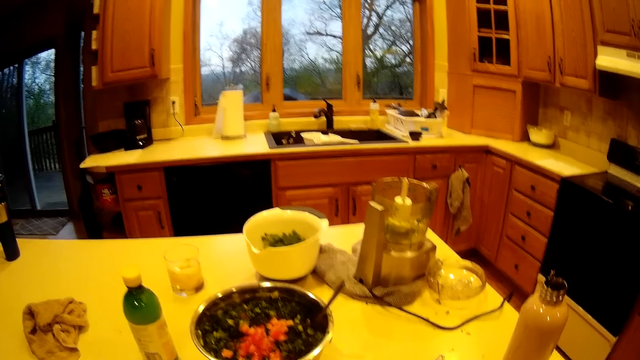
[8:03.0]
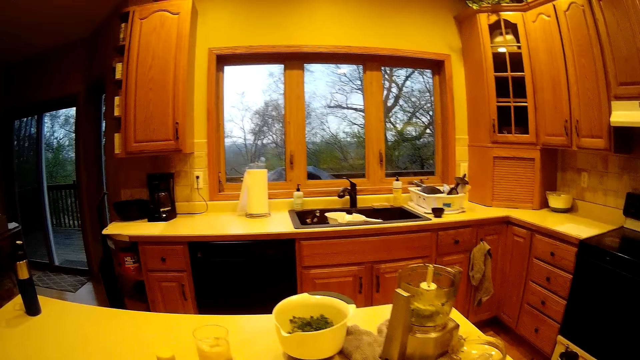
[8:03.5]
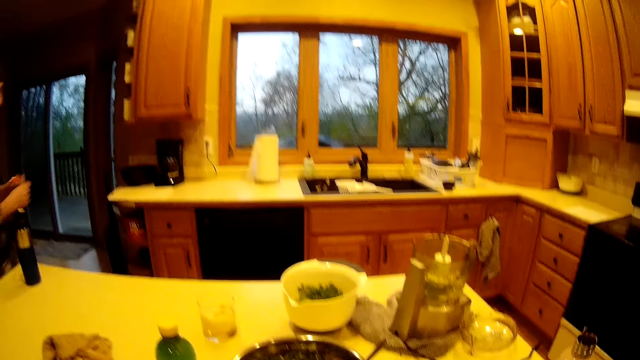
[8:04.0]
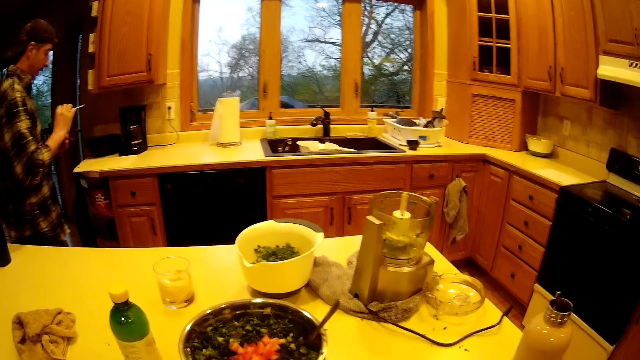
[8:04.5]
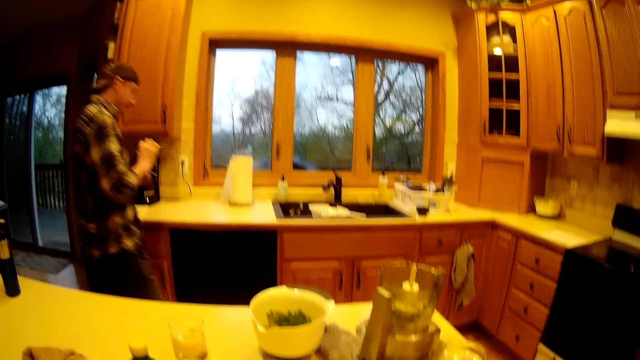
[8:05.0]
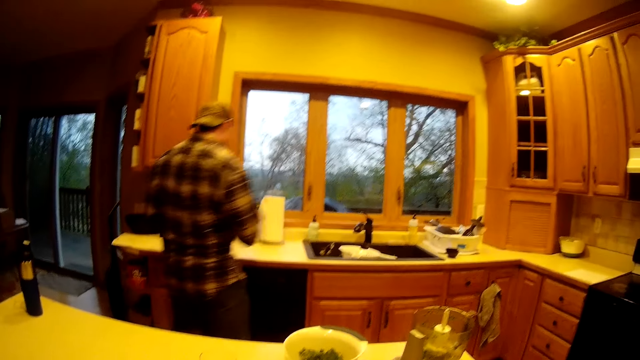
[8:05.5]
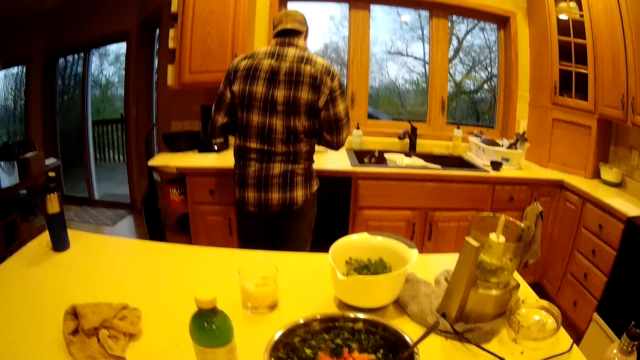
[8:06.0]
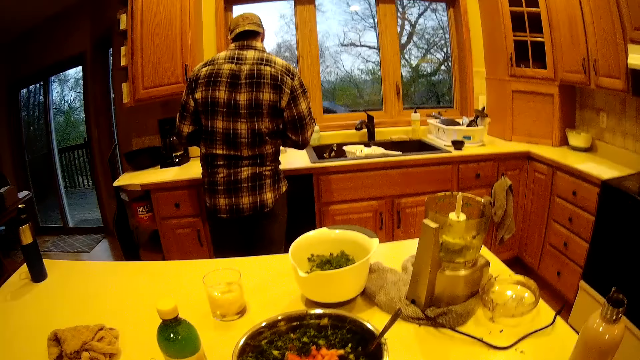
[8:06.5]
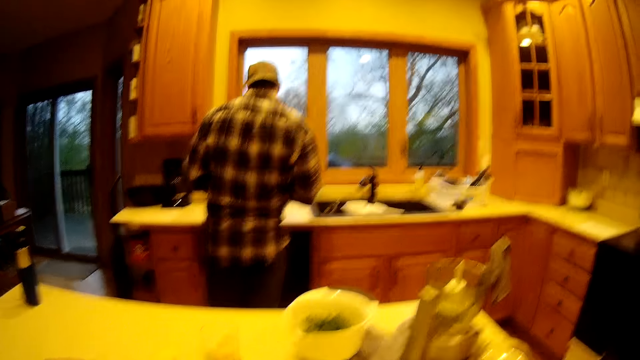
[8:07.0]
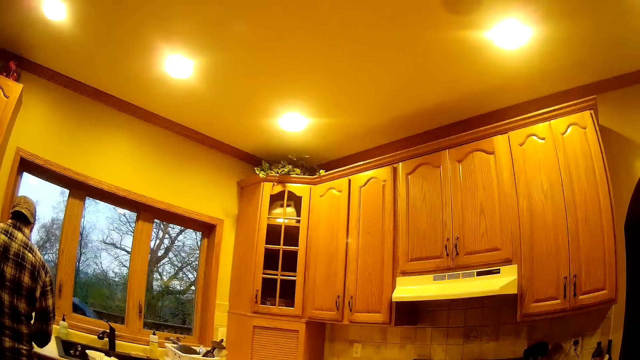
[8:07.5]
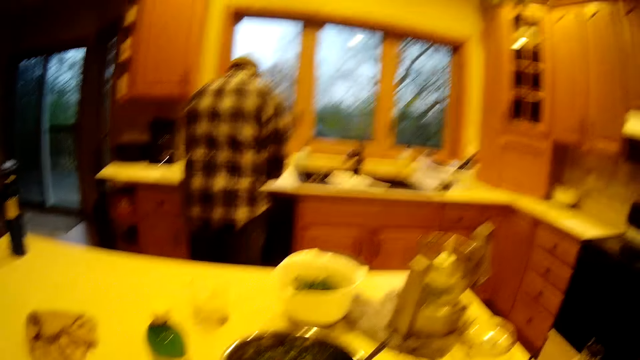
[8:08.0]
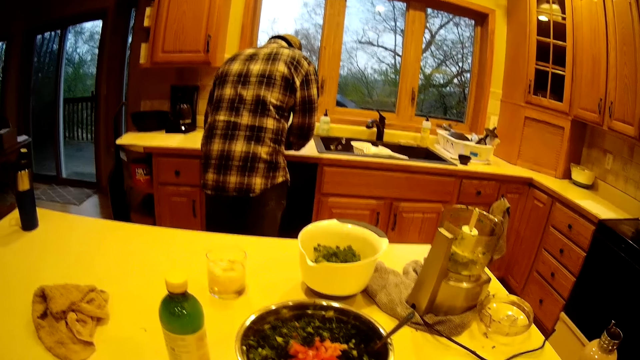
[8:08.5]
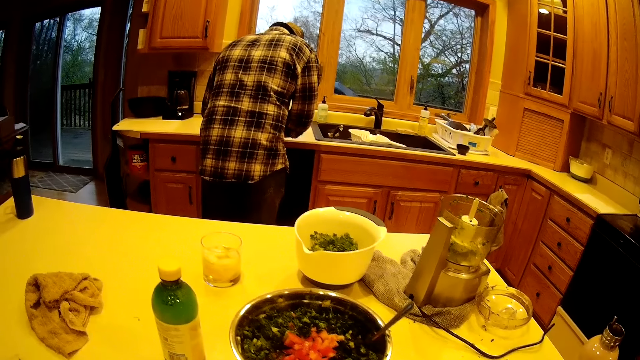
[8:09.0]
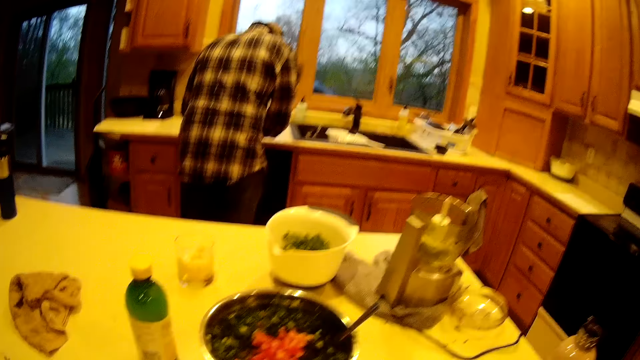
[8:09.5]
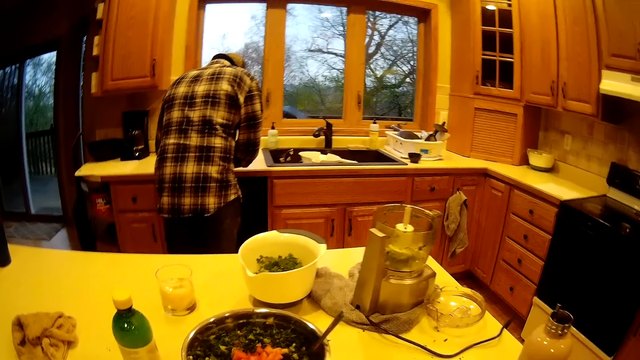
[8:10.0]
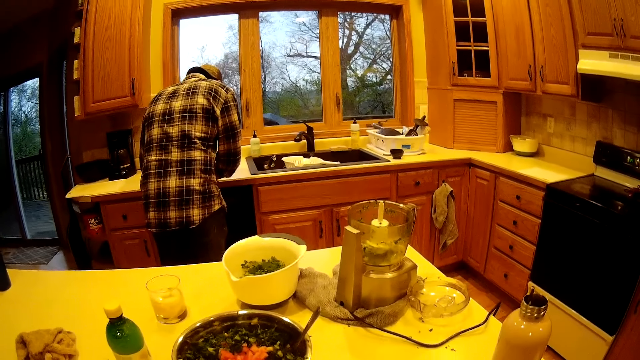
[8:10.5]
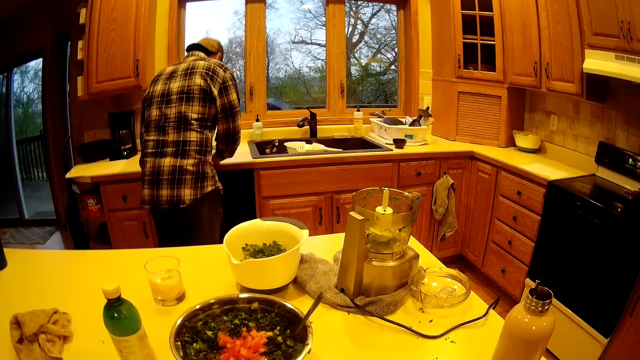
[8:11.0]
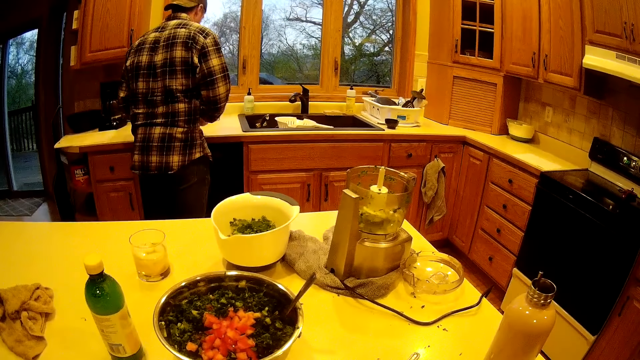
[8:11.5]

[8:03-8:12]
A man looks at the card. The man walks towards the kitchen countertop with his glasses in both hands. The man stands in the room. The camera wearer hits the bowl of vegetable with a spoon in her right hand. The man fixes the pair of glasses on the kitchen countertop with both hands. The camera wearer interacts with the man in the kitchen.

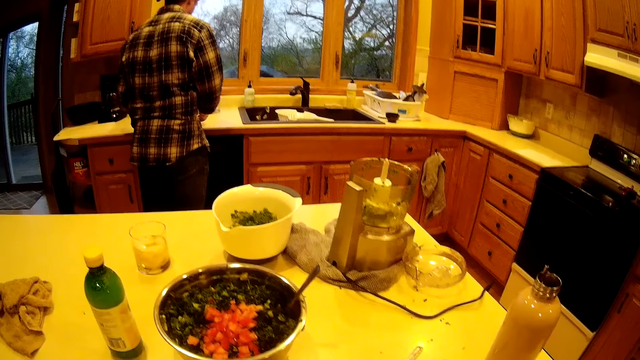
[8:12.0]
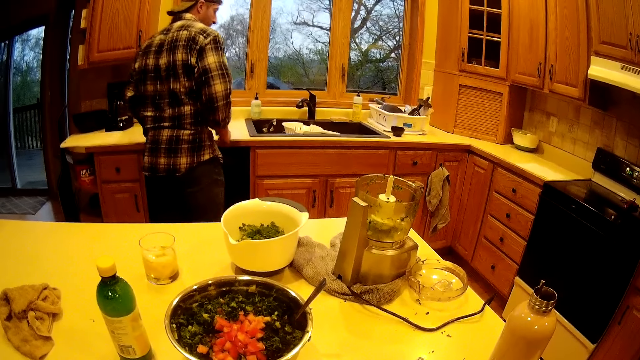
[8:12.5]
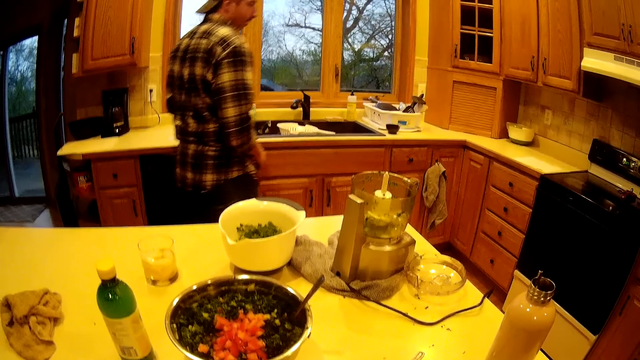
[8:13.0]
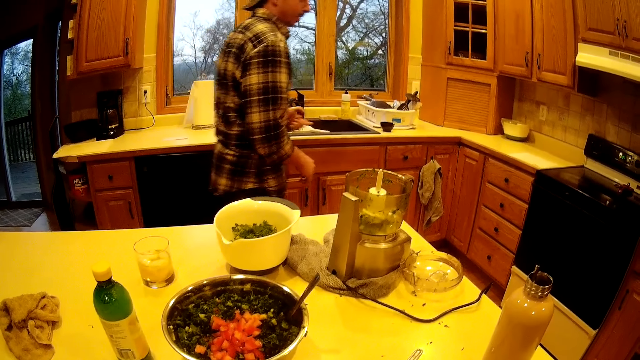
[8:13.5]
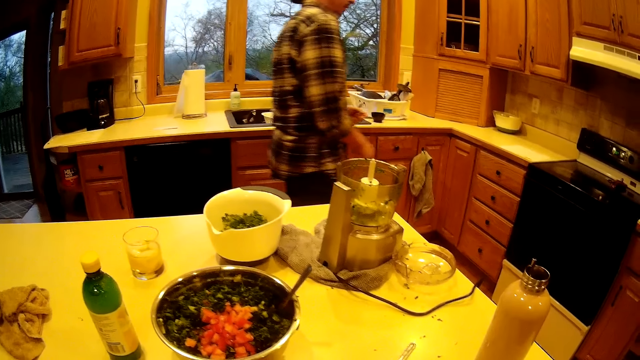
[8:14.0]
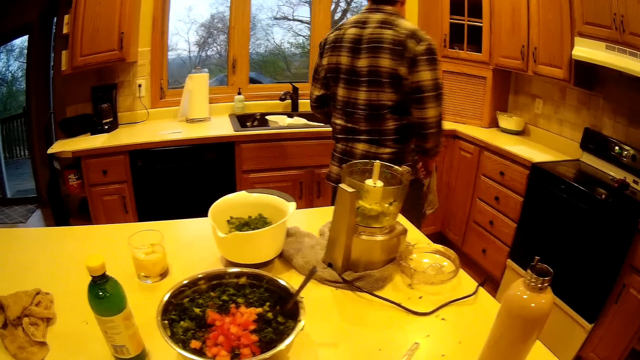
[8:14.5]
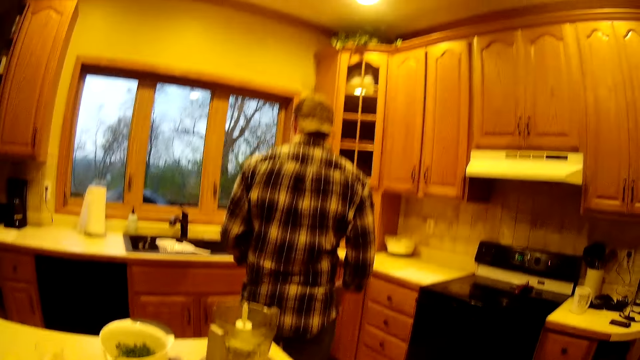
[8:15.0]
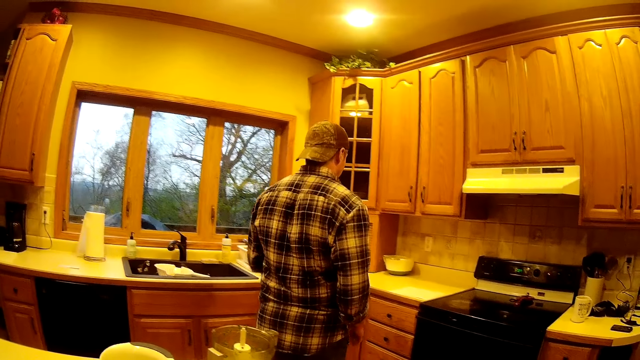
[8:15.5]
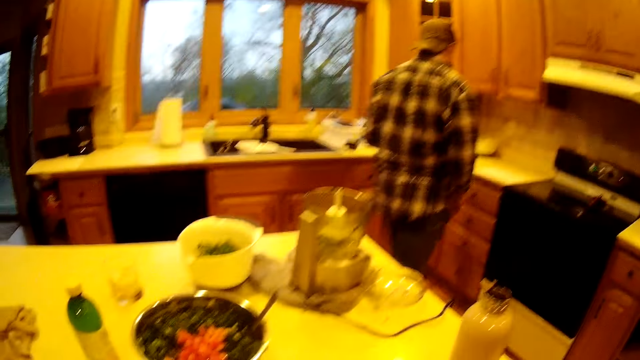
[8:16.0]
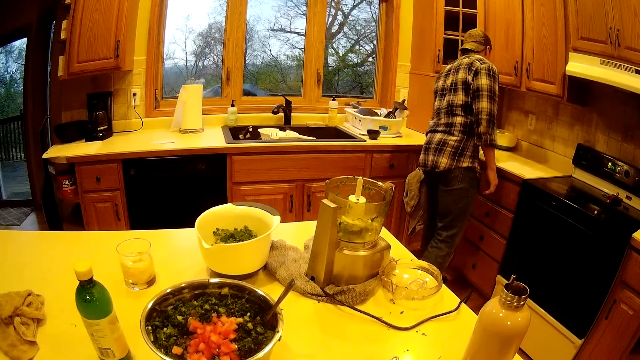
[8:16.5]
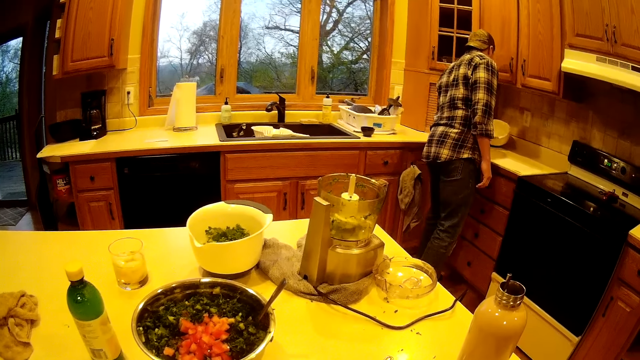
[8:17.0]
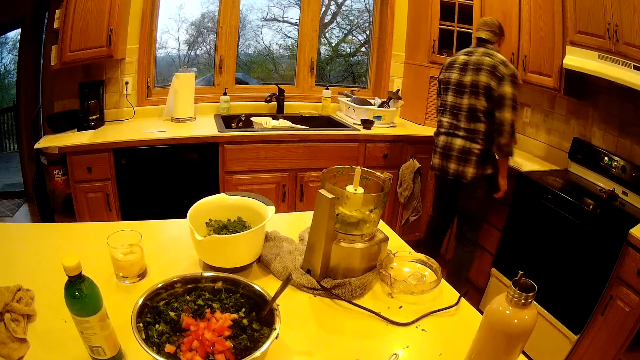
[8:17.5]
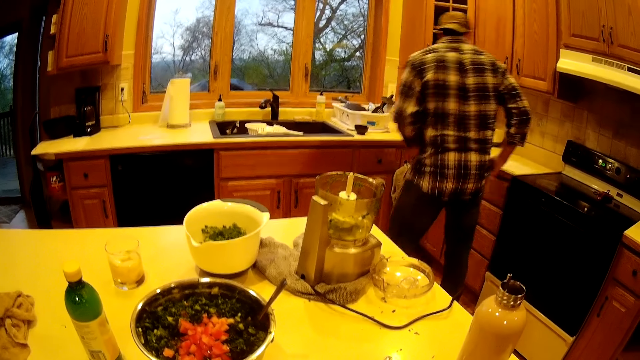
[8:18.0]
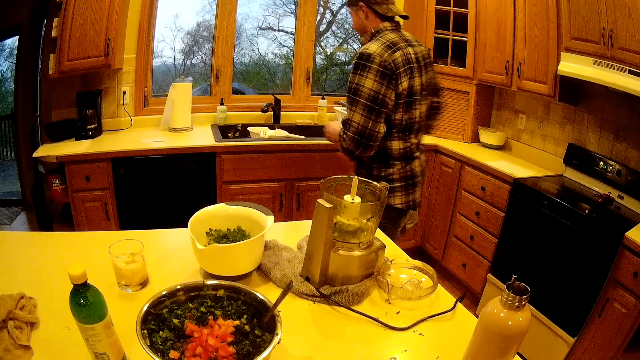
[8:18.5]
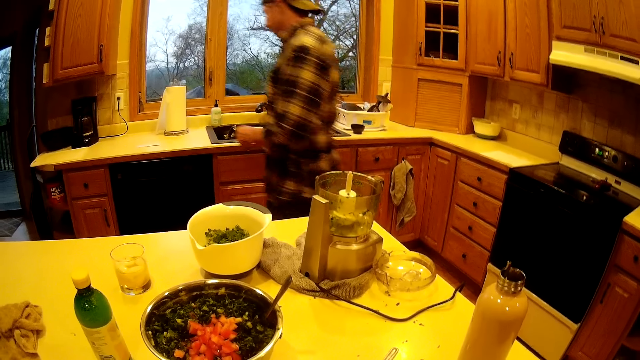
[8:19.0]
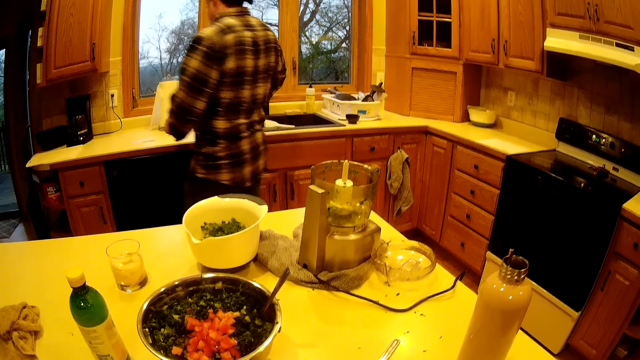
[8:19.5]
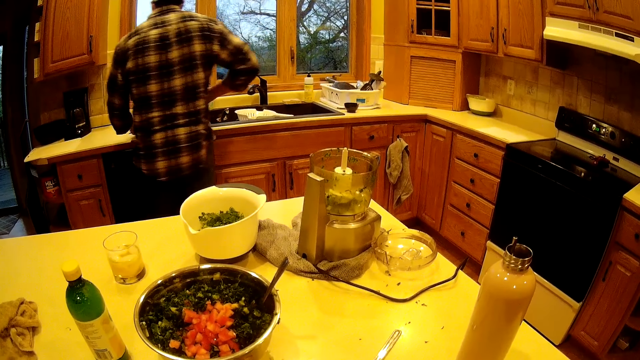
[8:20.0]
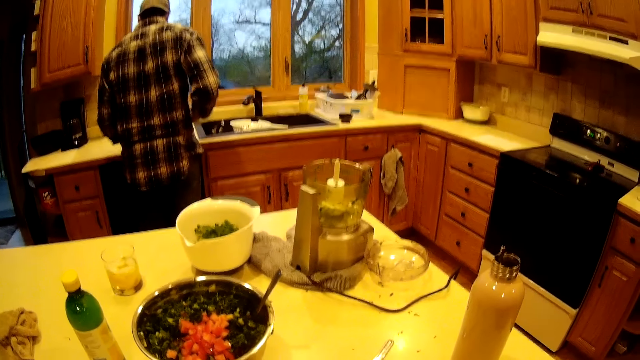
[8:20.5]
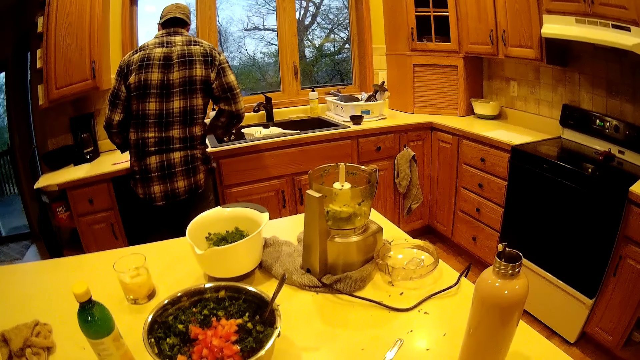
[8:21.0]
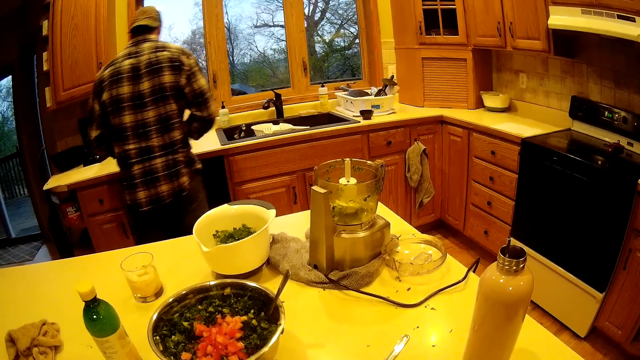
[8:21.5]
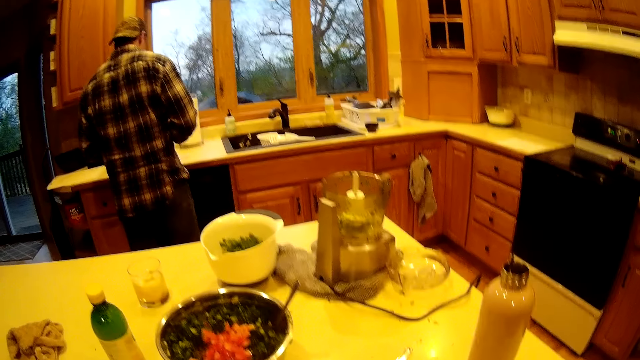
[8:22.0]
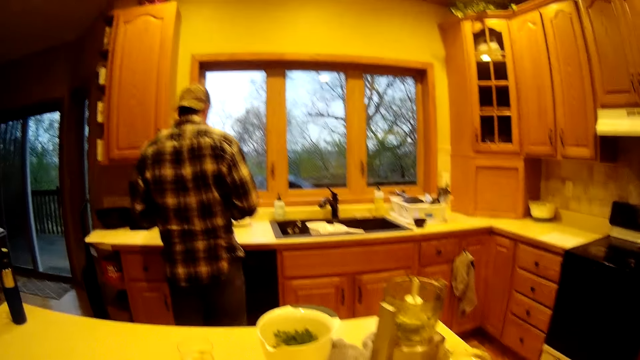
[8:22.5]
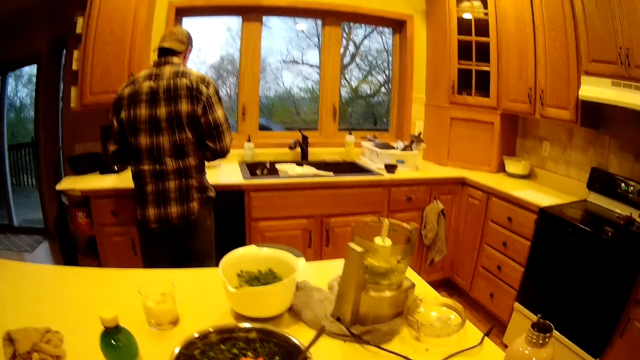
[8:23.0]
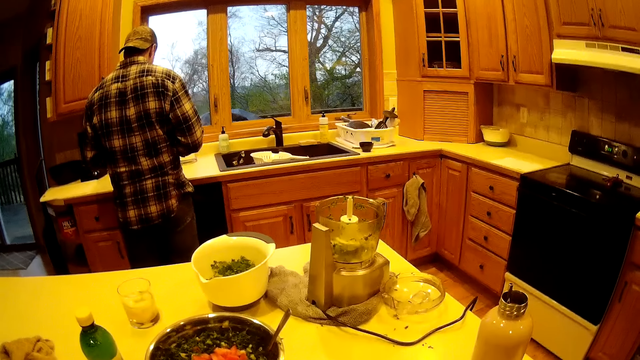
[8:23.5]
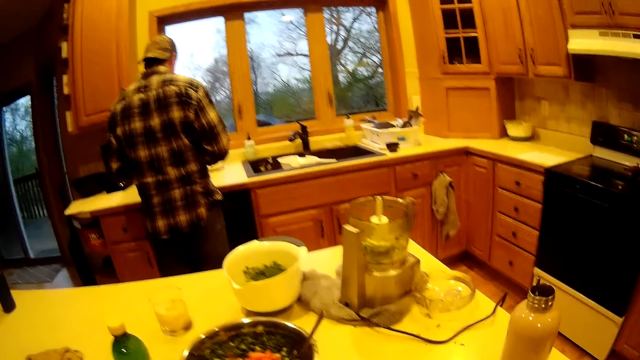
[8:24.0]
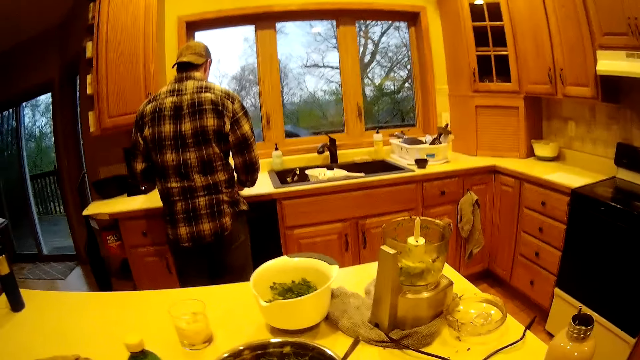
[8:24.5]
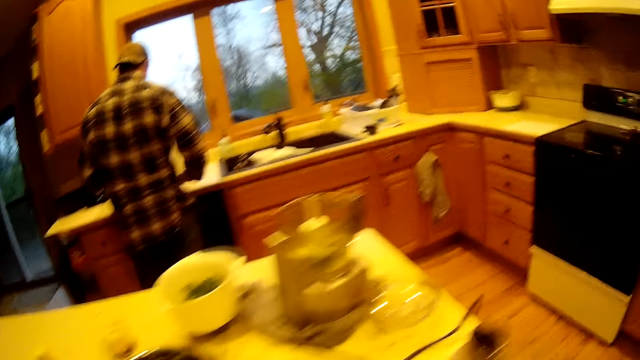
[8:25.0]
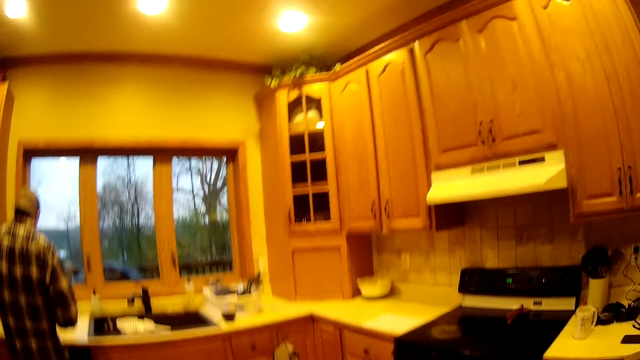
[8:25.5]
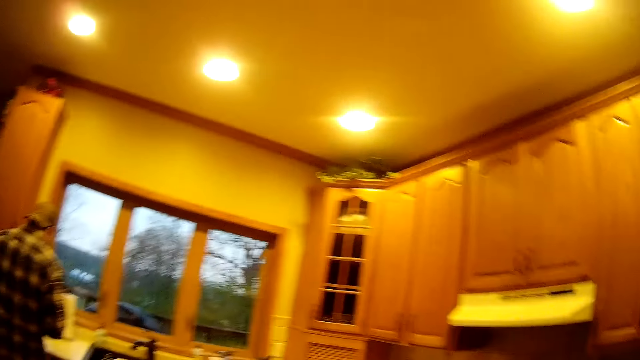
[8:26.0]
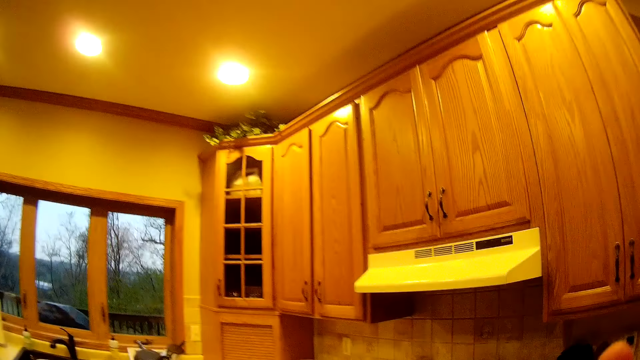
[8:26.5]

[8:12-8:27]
A man walks in the room. The man touches a bowl on the kitchen countertop with his left hand. The man holds the bowl. The man walks towards the kitchen countertop. The man drops a spoon on the kitchen countertop with his left hand. The camera wearer moves a knife over the bowl of vegetable with her right hand. The man drops the spoon on the kitchen countertop with his right hand. The camera wearer walks towards the kitchen cabinet. She touches her face with her right hand.
